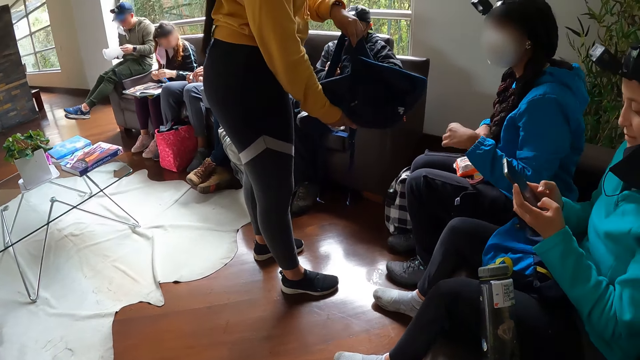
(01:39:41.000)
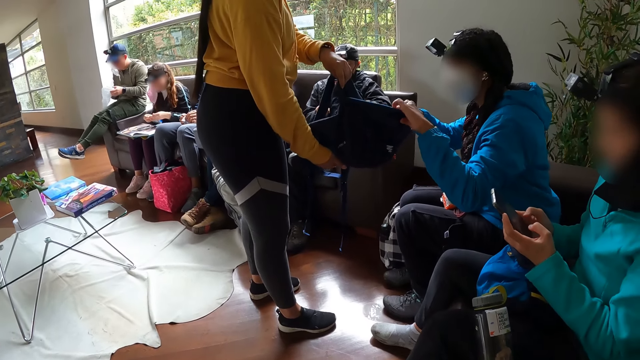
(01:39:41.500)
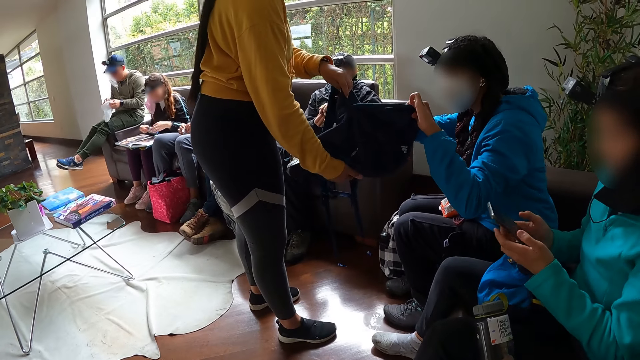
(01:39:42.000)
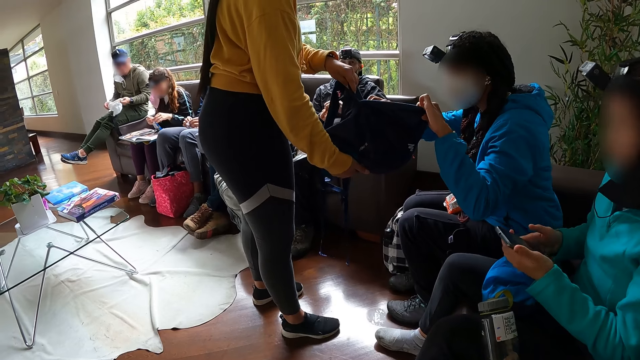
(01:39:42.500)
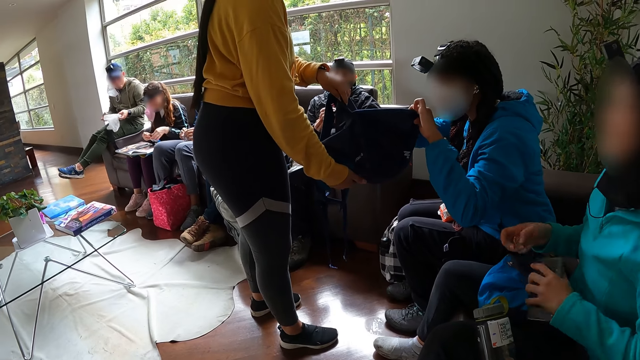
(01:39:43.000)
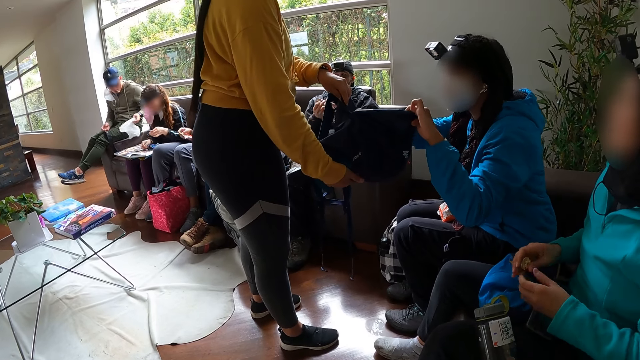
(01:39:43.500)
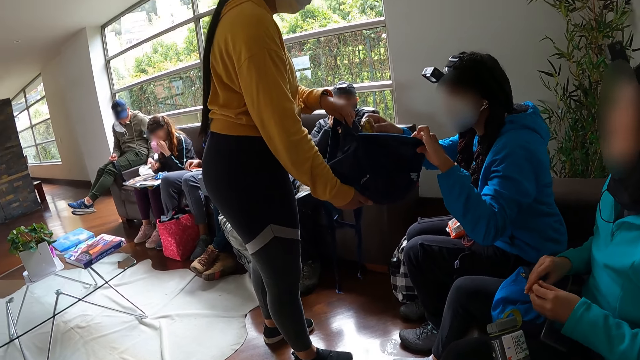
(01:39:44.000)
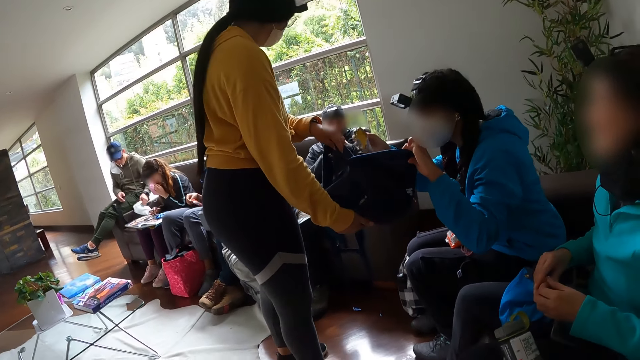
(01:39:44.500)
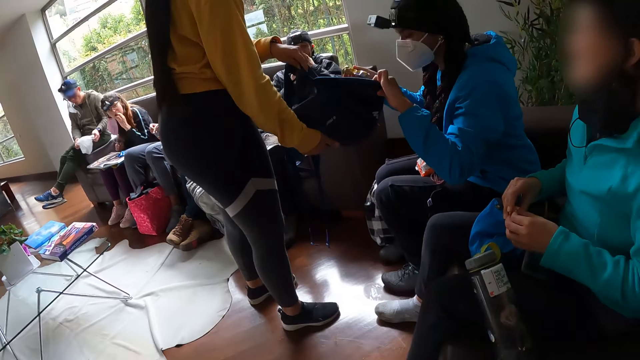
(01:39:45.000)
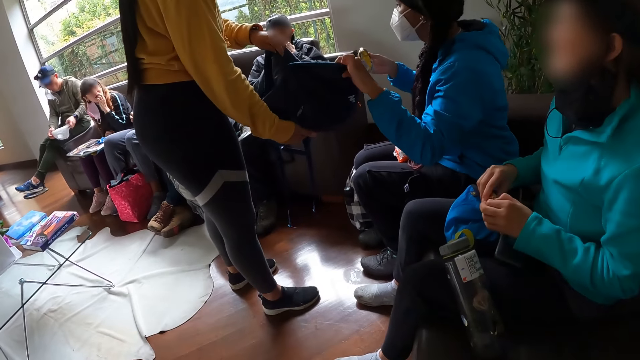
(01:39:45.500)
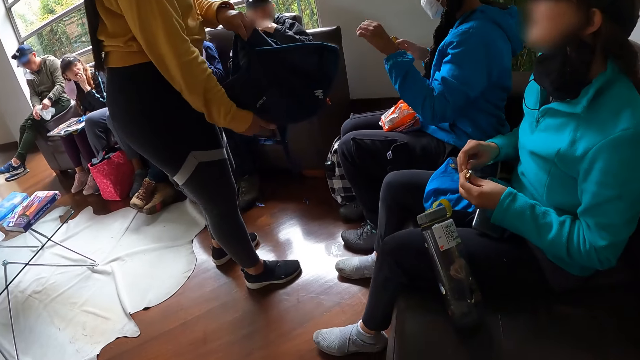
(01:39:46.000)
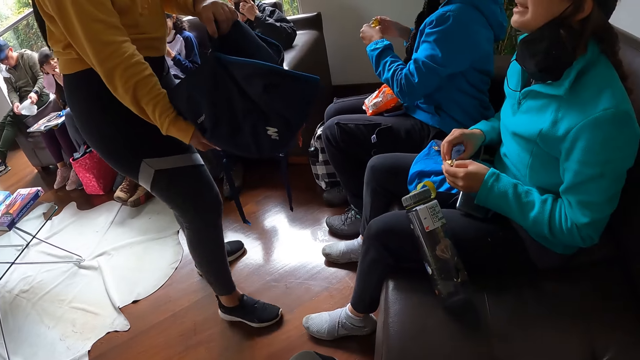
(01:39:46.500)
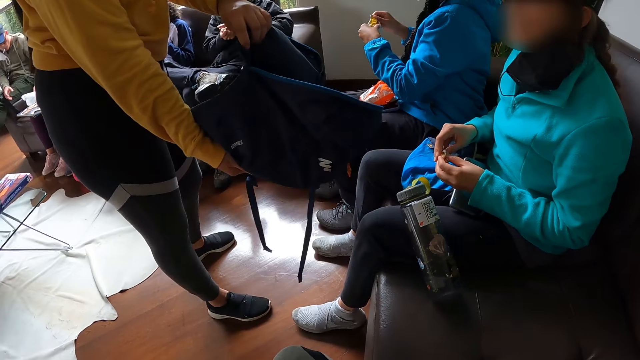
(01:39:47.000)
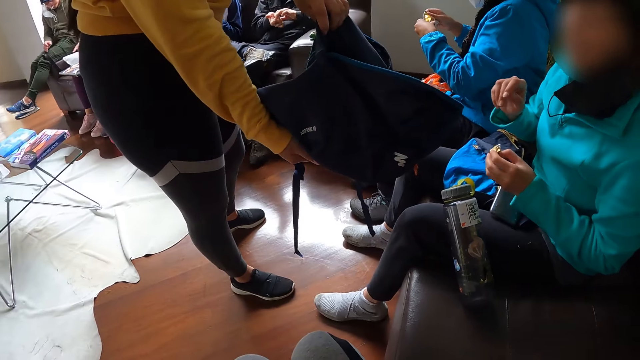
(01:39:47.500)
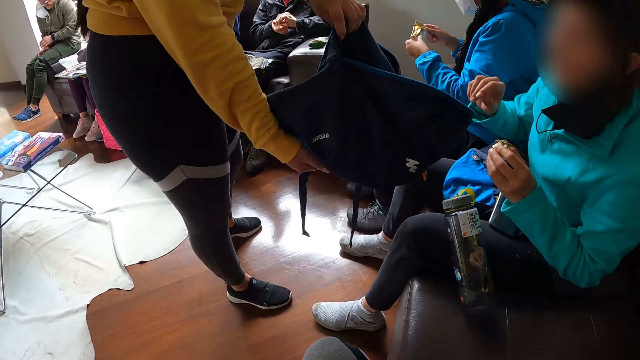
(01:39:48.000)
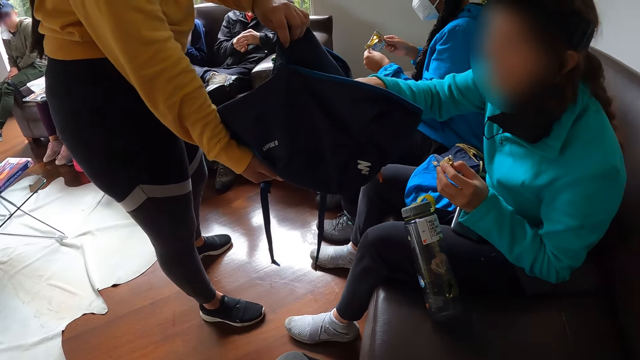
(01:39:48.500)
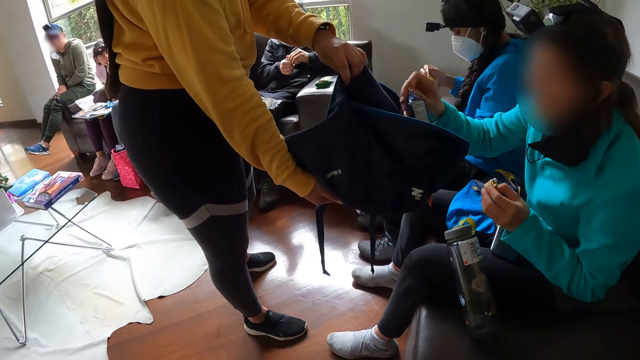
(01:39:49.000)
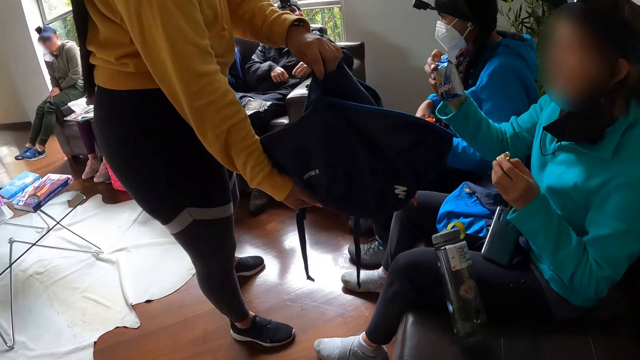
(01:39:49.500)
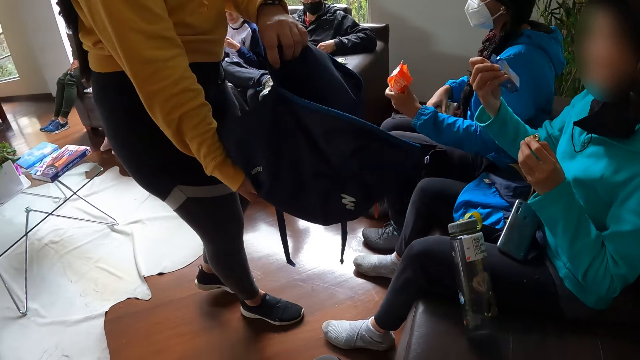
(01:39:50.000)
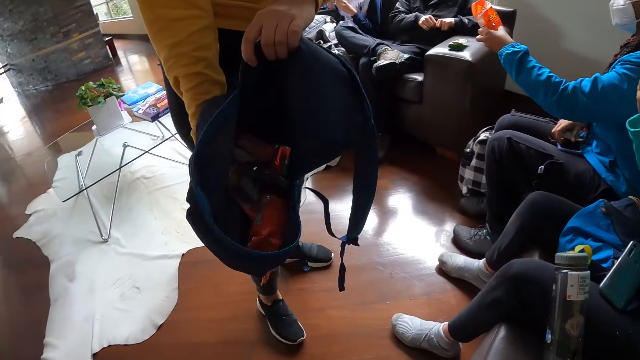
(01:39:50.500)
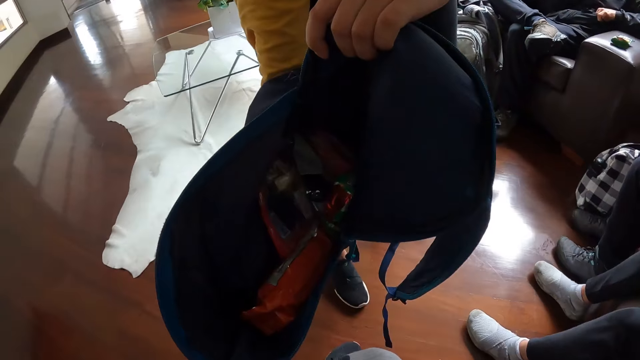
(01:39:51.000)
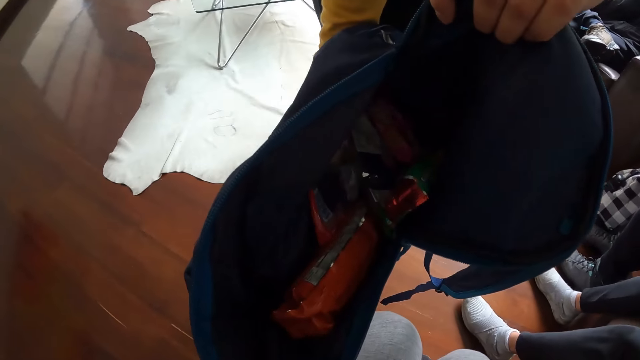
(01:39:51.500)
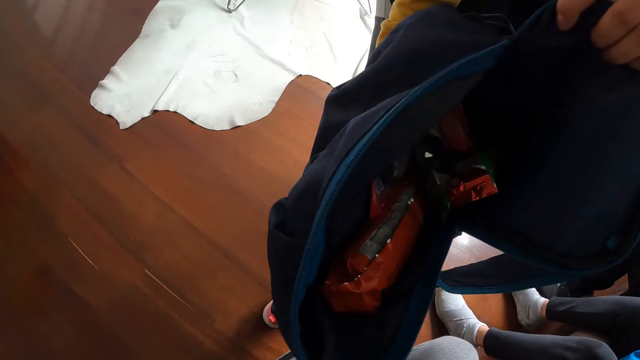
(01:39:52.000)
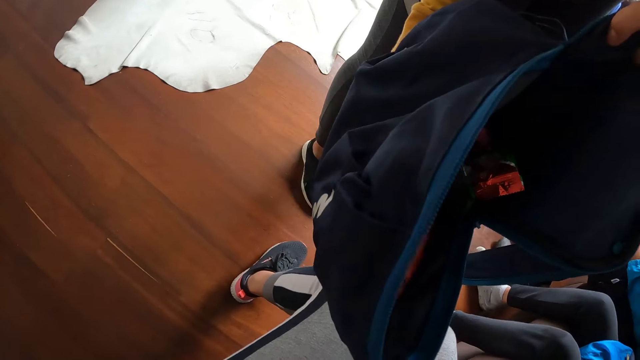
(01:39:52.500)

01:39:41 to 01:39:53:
A woman holds the bag with both her hands. The first woman removes a snack from the bag in the hands of another woman with her right hand. A third woman operates on her phone. A man examines the nylon with both hands. Another man unwraps the chocolate with both hands. The third woman drops the phone on her leg with her left hand. A fourth woman eats the snack with her left hand. The other man eats the chocolate with his left hand. The third woman unwraps the chocolate with both hands. A lady picks a packet from the bag. The first woman holds the snack with both hands. The other man squeezes the chocolate wrap in his left hand. The first man drops the nylon on the book with his left hand. The other man passes the squeezed chocolate wrap from his left hand to his right hand. The third woman removes a snack from the bag in the hands of the woman with her right hand.

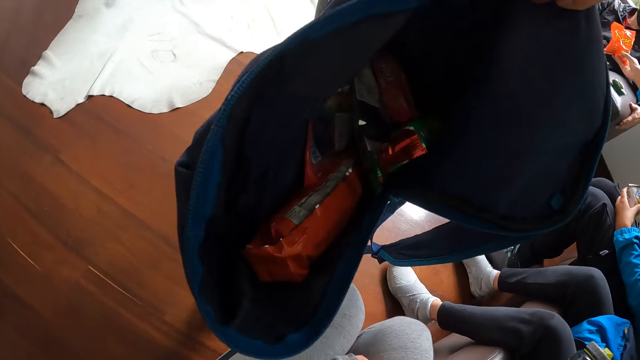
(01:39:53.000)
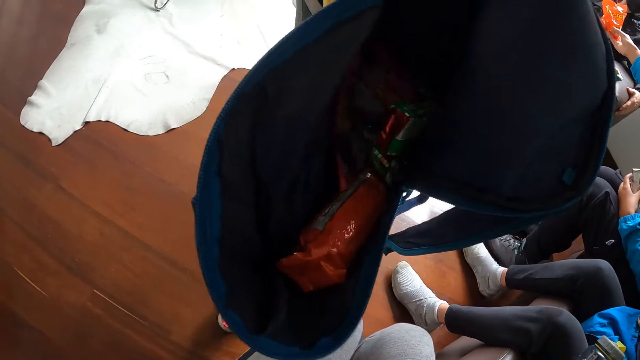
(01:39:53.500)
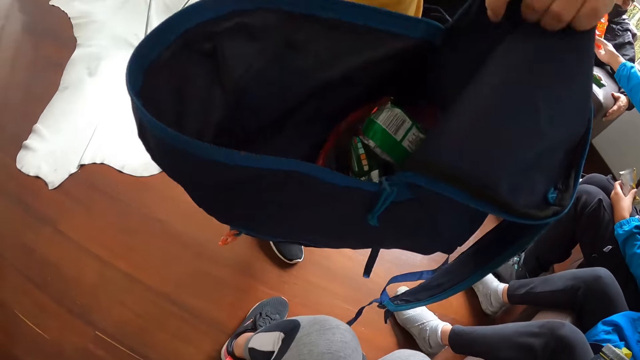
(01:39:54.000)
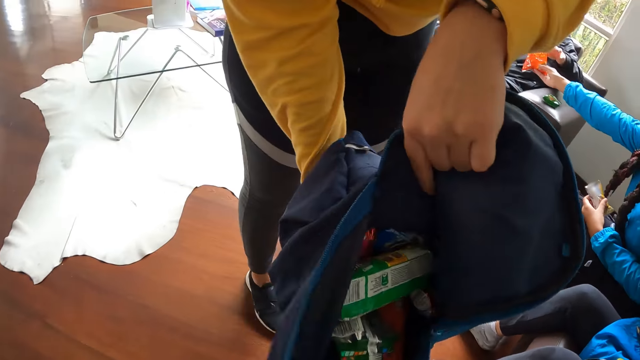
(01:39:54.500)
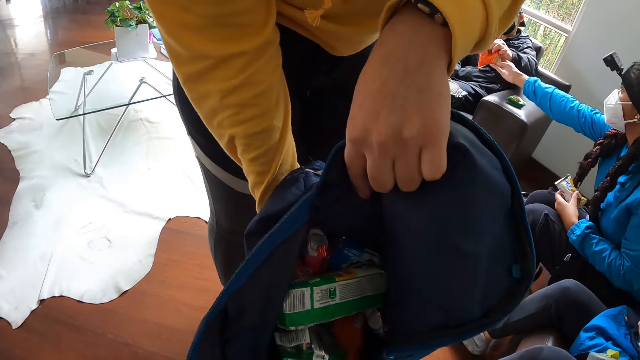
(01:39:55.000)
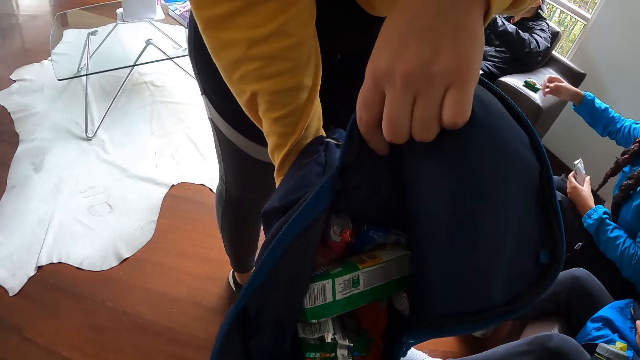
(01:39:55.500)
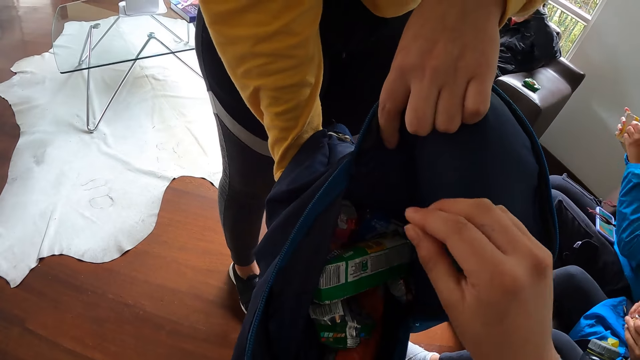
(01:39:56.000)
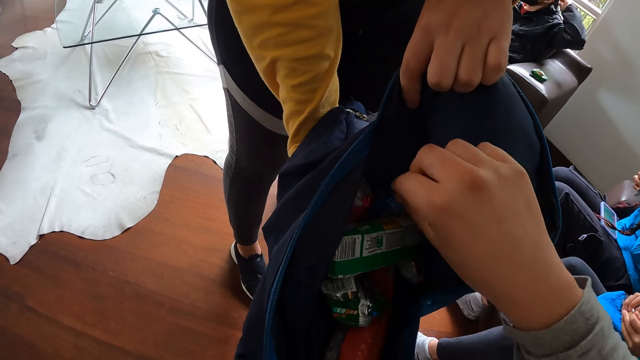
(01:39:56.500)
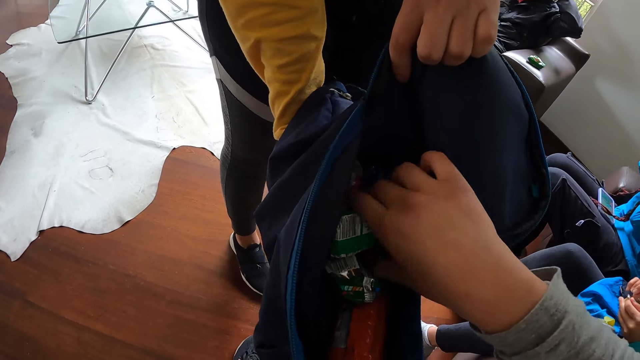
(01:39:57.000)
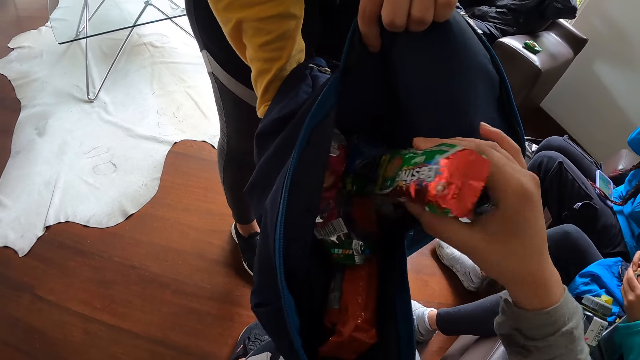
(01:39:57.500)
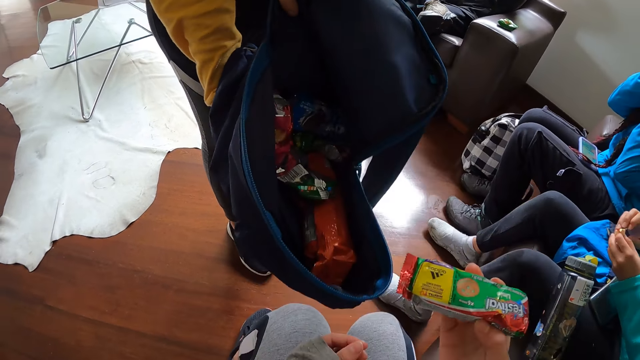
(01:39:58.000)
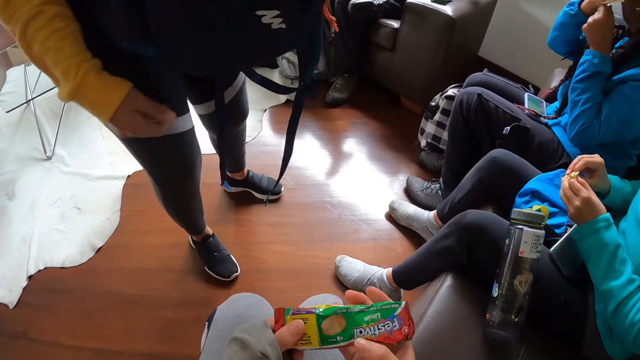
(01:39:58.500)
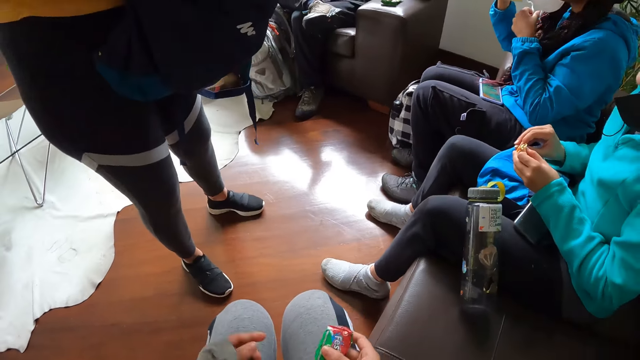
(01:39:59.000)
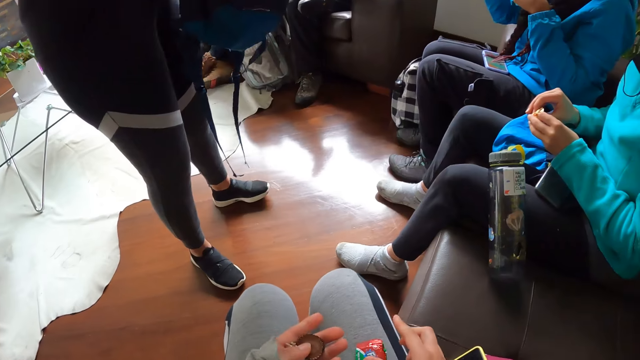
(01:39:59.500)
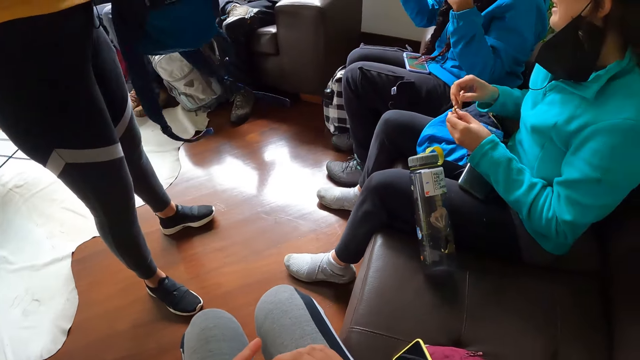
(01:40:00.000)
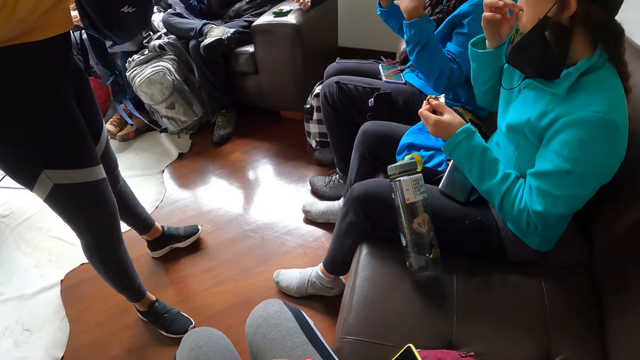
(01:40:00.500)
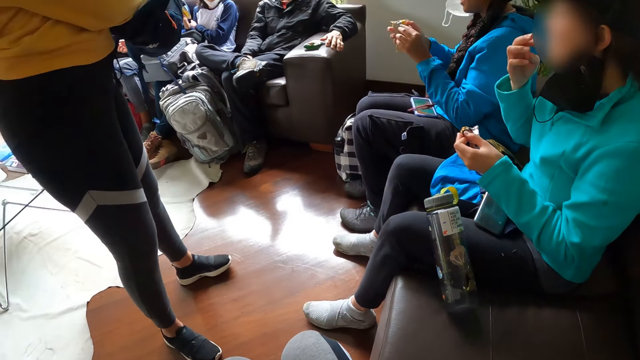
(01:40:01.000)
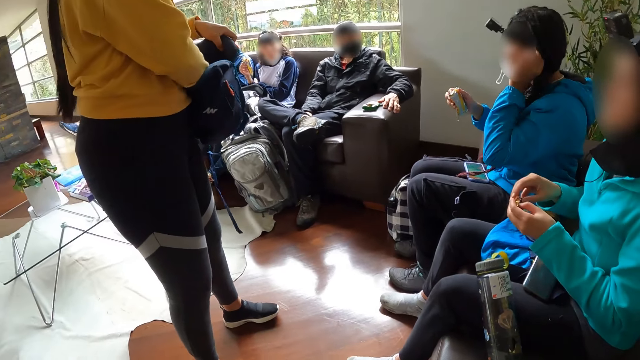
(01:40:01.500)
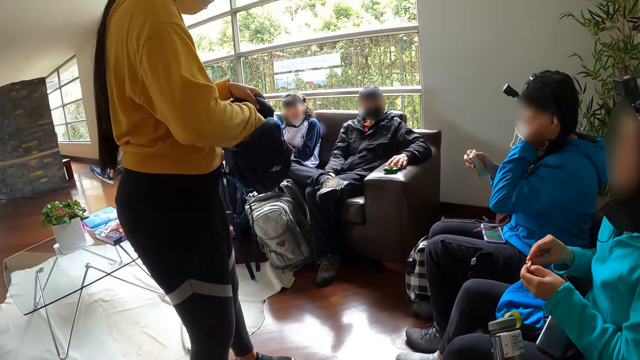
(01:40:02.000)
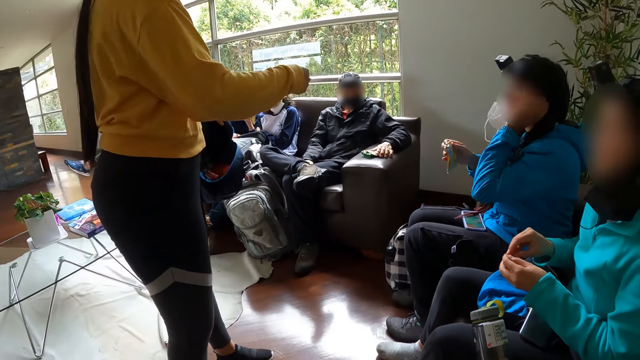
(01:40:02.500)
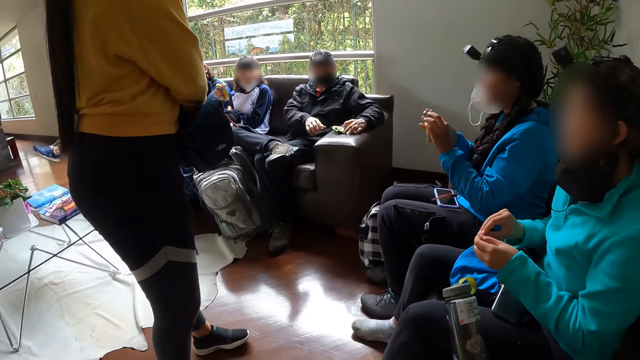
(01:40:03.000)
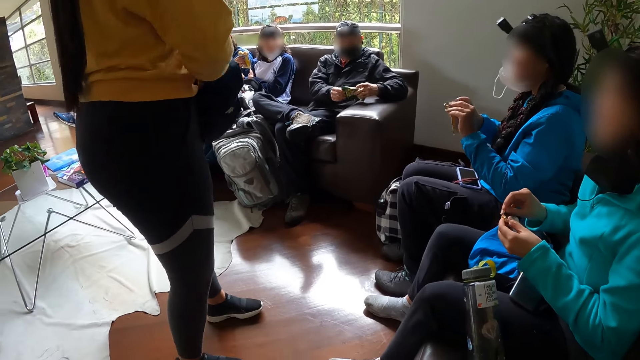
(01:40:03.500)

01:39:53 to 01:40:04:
A man collects the pack of chocolates from a woman with his left hand. The woman passes a chocolate from her left hand to her right hand. The camera wearer removes a biscuit from the bag with another woman with her right hand. A third woman unwraps the chocolate with both hands. The camera wearer holds the biscuit with both hands. The first woman removes a facemask from her face with both hands. The third woman eats the chocolate with her right hand. The first woman passes the chocolate from her left hand to her right hand. The man touches the biscuit on the chair arm with his left hand. The man picks up the biscuit on the chair arm with both hands.
